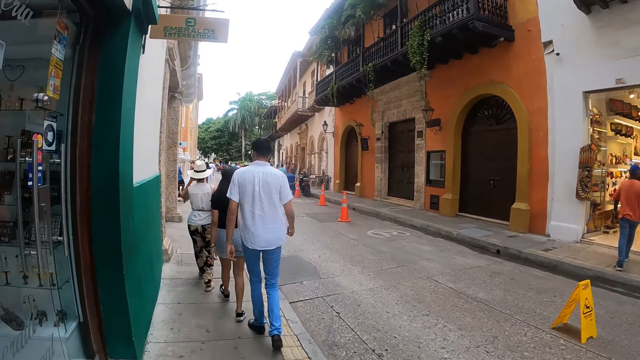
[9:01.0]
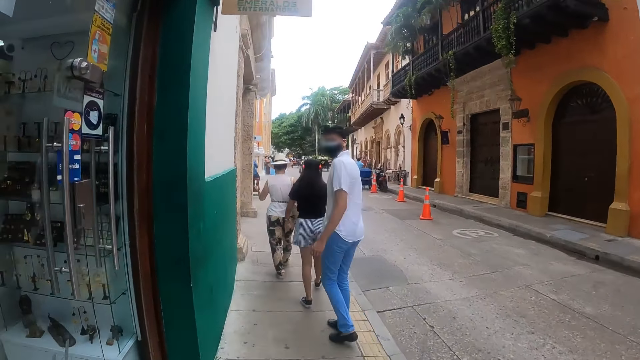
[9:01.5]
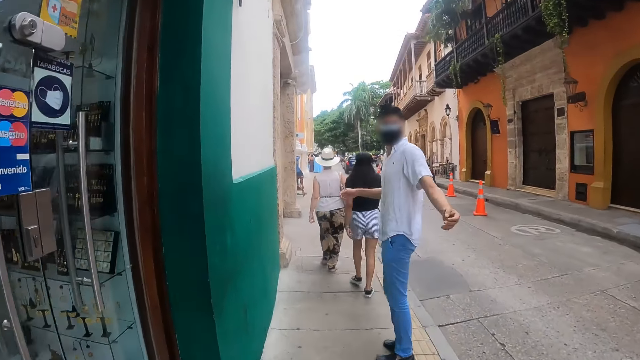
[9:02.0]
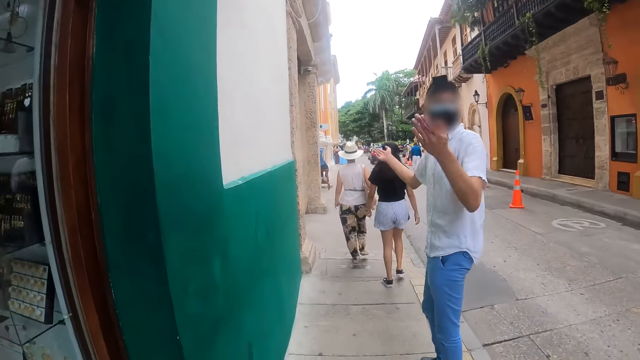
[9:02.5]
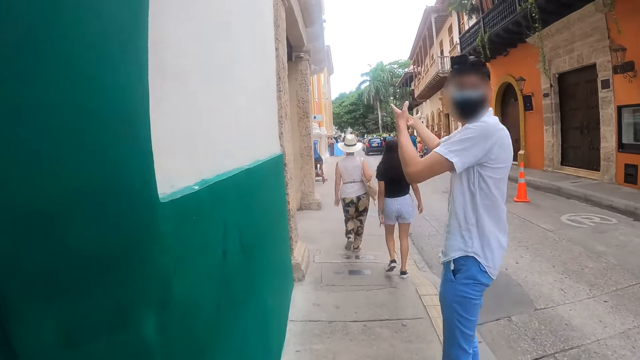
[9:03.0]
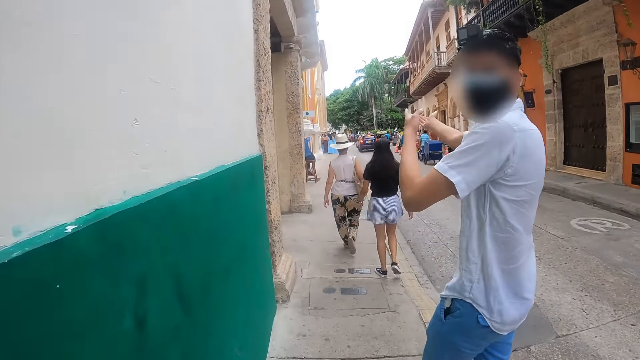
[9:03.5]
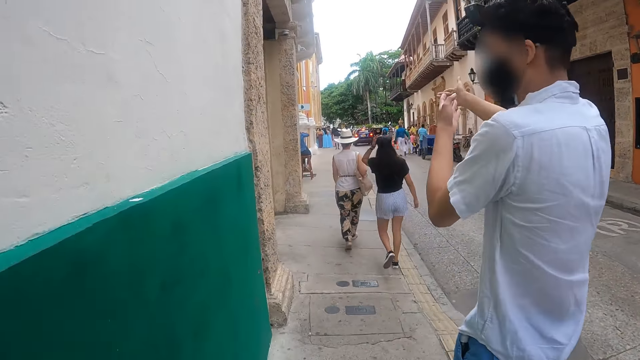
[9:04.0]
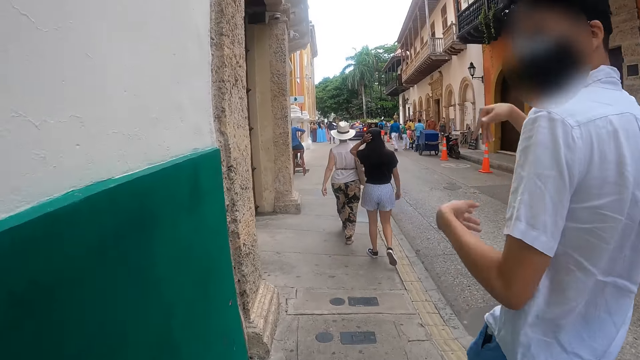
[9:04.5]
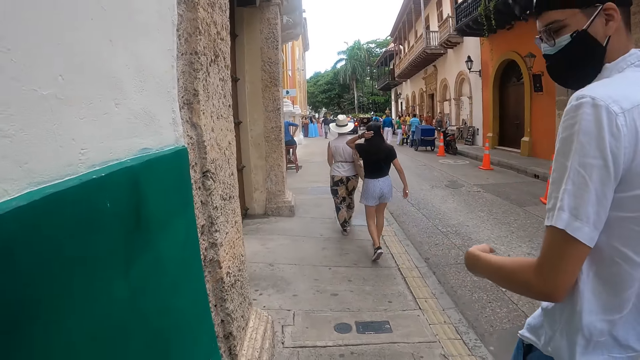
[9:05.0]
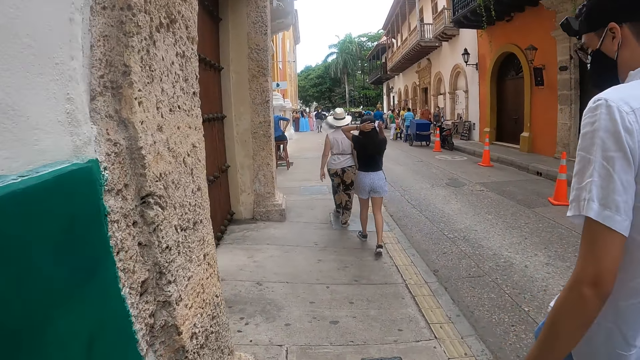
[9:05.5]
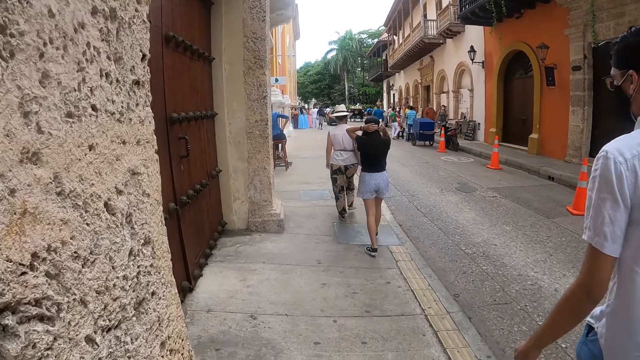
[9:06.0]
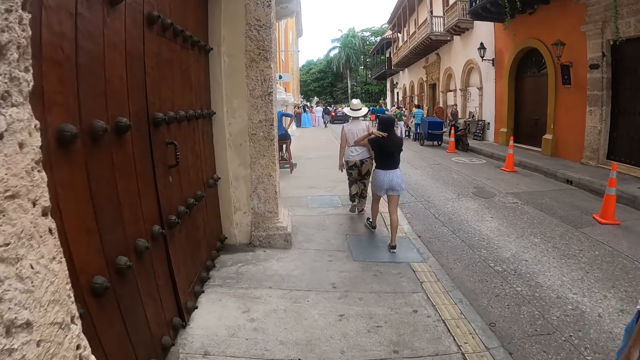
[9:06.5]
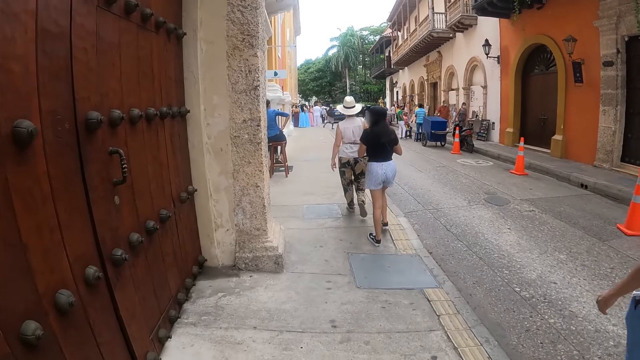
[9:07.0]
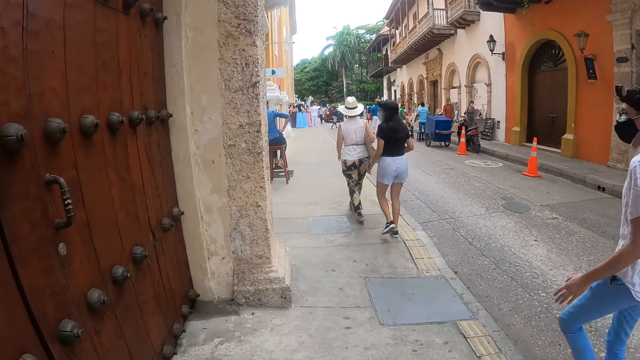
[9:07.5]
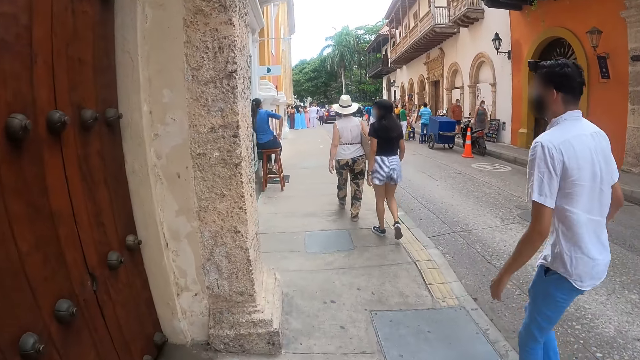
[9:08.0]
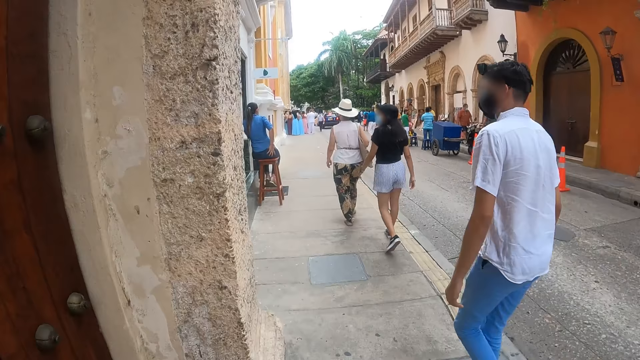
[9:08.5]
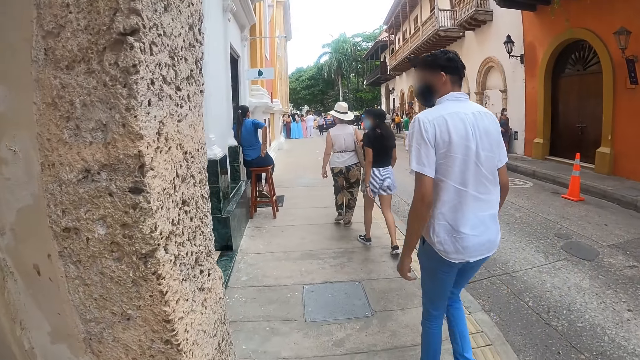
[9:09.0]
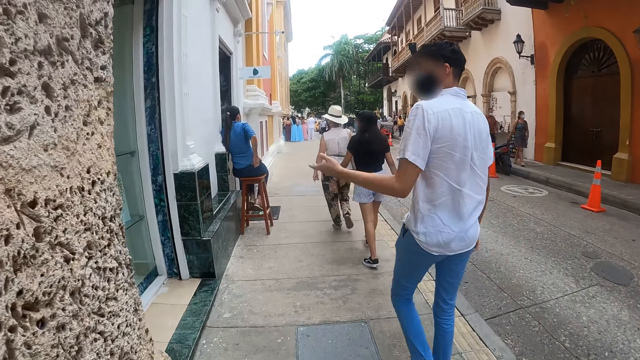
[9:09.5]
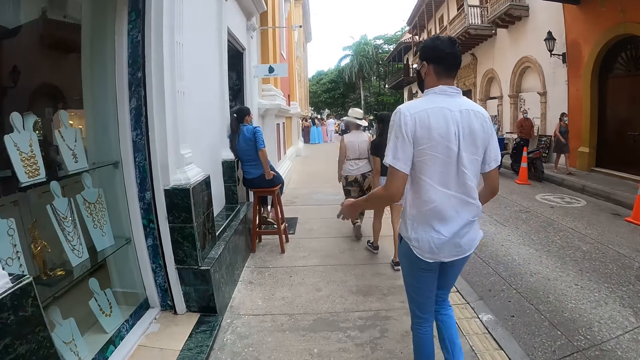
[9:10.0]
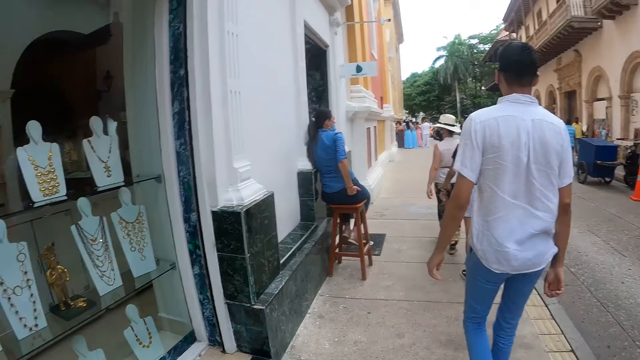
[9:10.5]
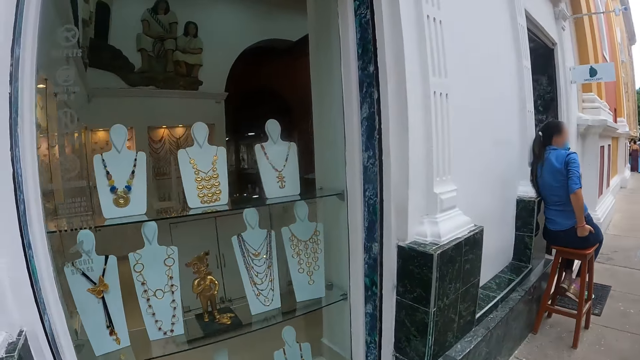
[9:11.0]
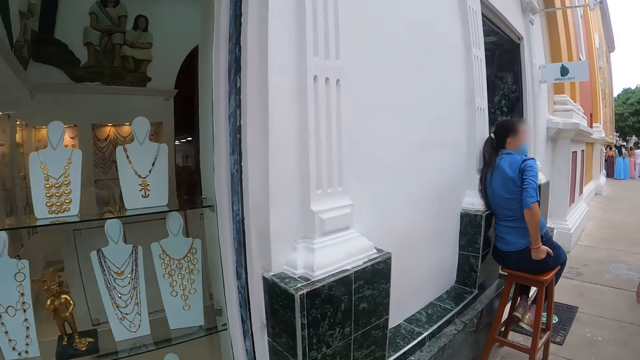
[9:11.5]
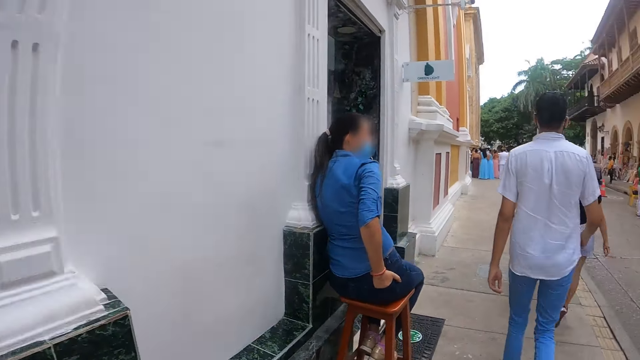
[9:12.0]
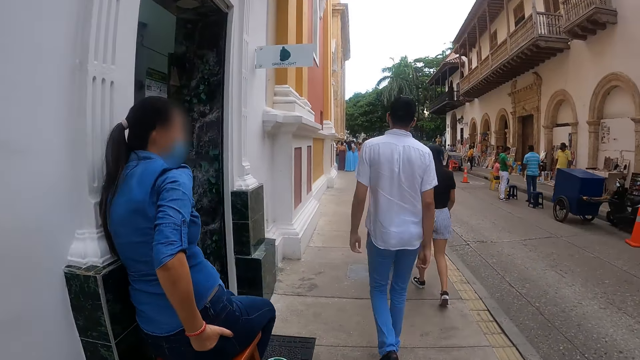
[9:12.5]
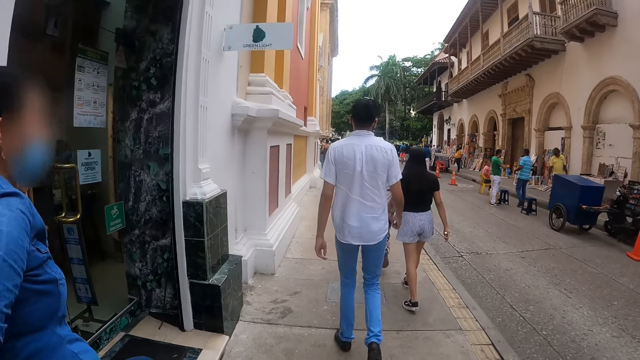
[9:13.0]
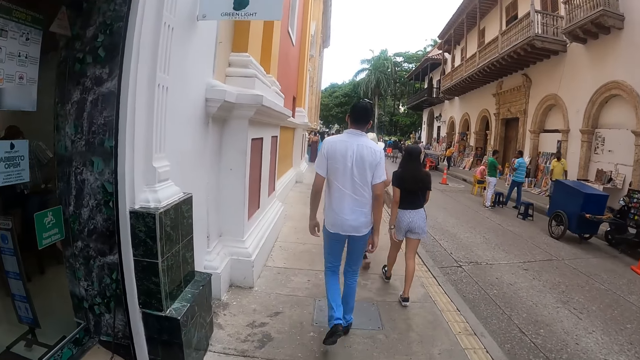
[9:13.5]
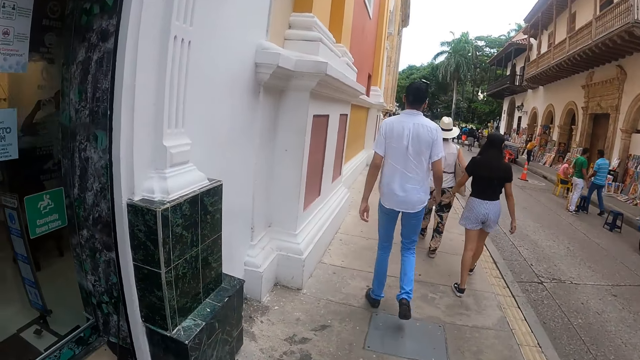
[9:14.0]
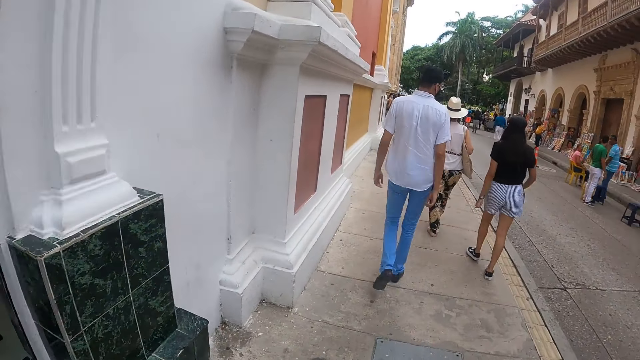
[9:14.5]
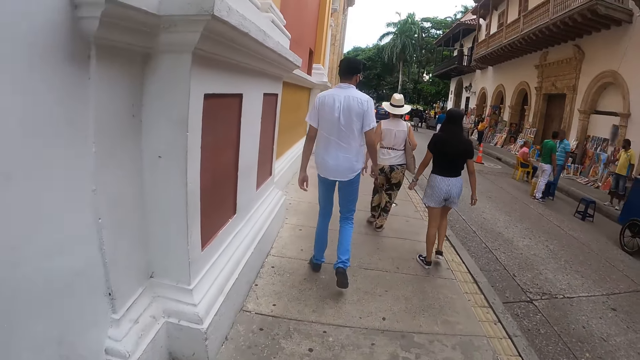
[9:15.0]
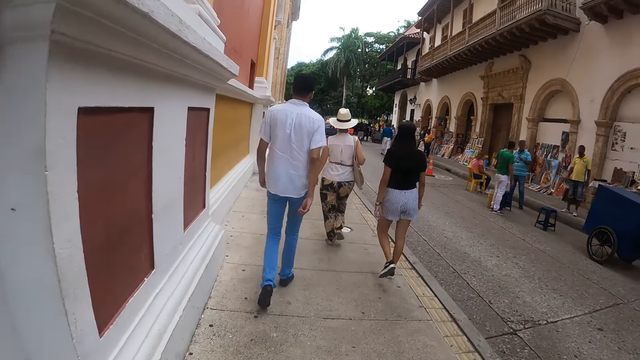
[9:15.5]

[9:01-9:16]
A man converses with the camera wearer. The man points at the jewelry. The camera wearer walks around.

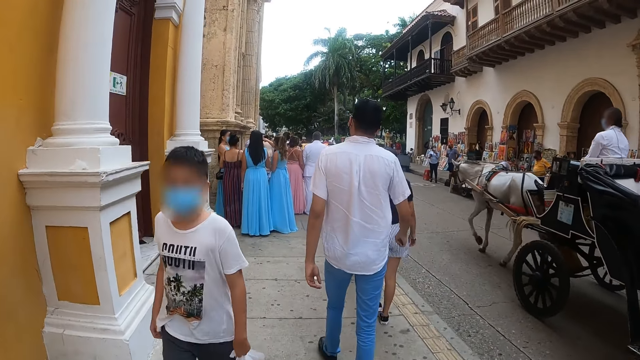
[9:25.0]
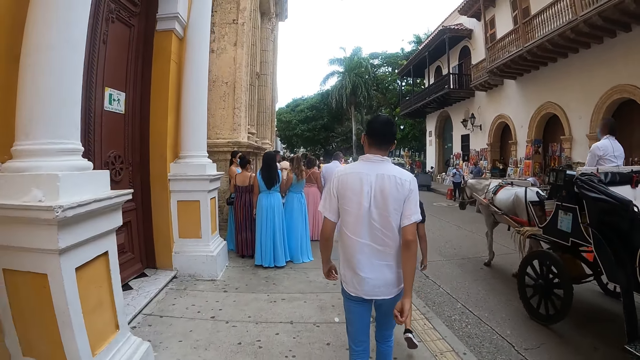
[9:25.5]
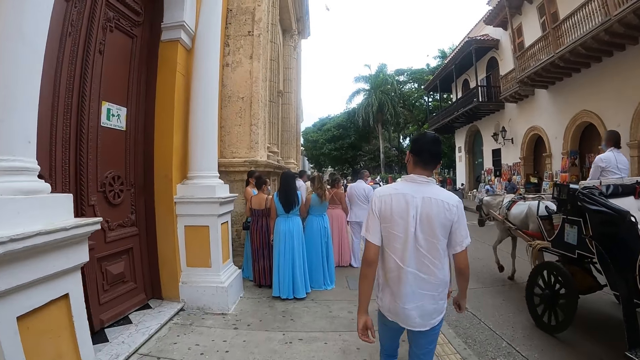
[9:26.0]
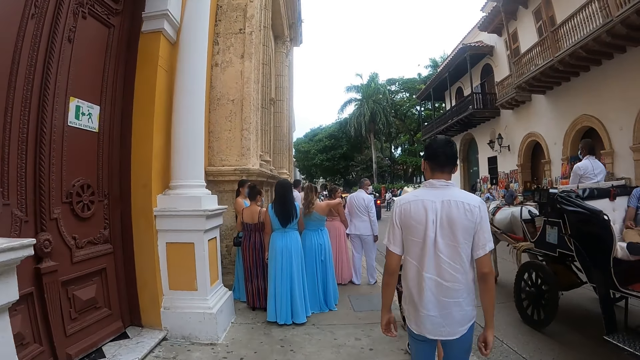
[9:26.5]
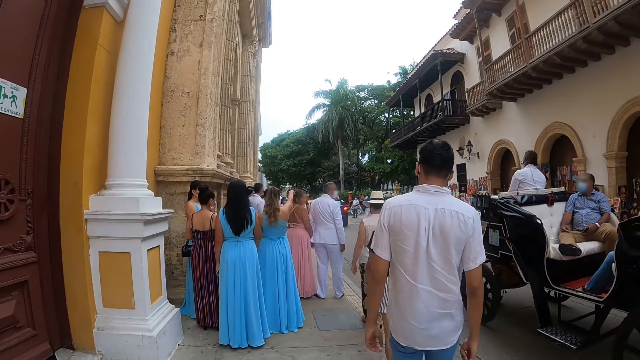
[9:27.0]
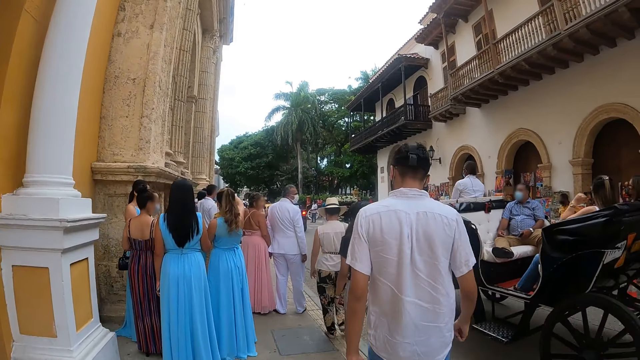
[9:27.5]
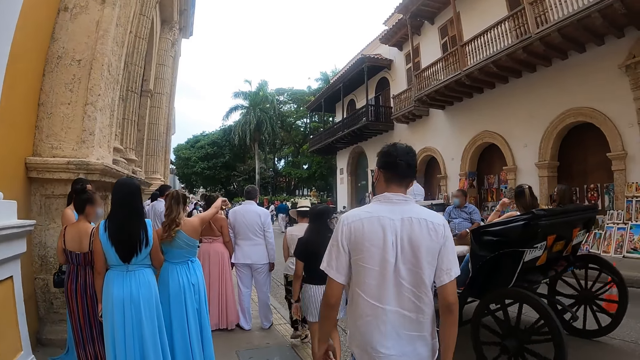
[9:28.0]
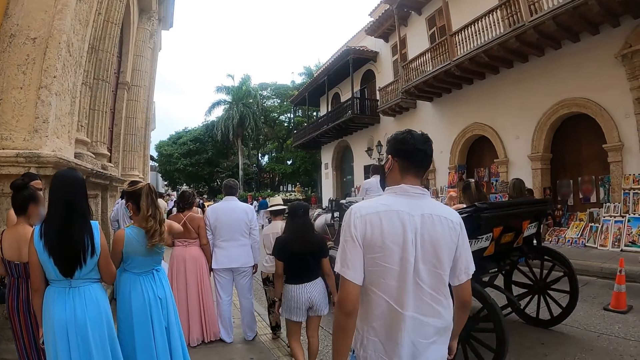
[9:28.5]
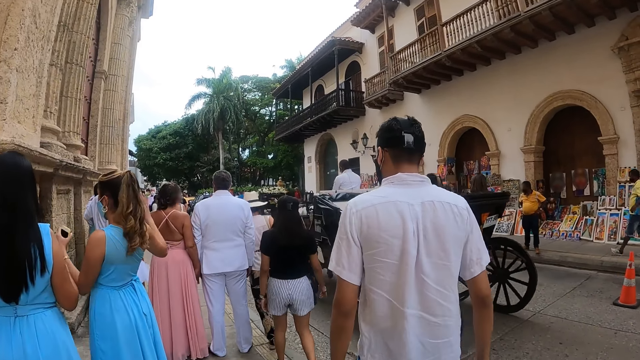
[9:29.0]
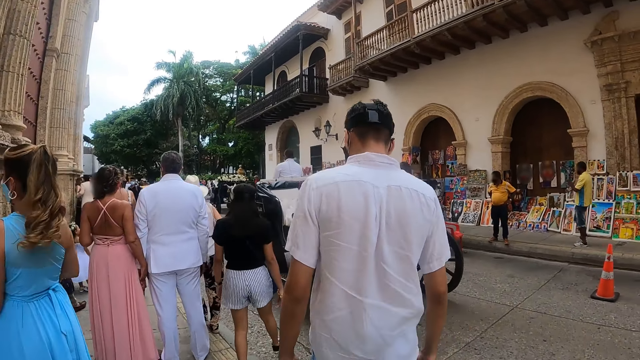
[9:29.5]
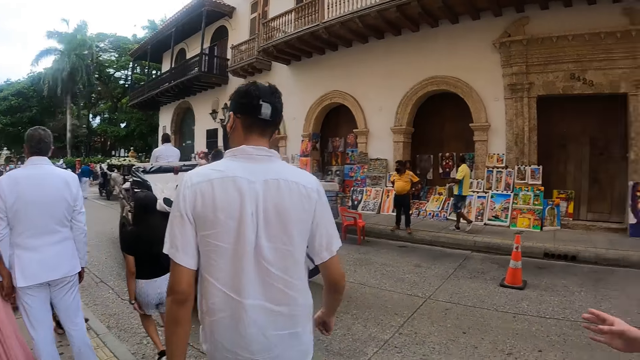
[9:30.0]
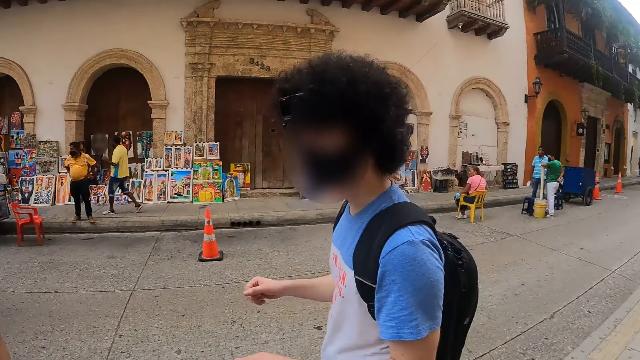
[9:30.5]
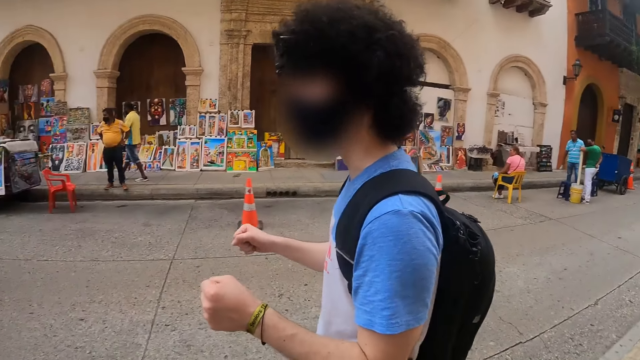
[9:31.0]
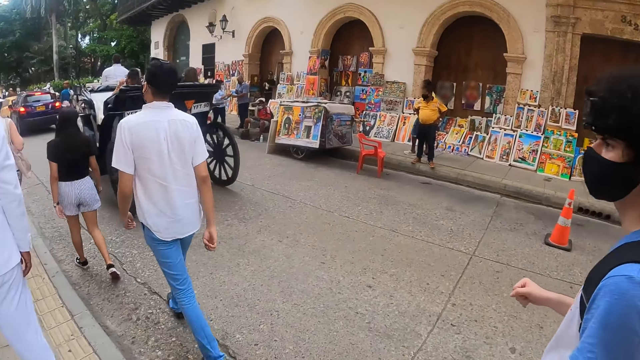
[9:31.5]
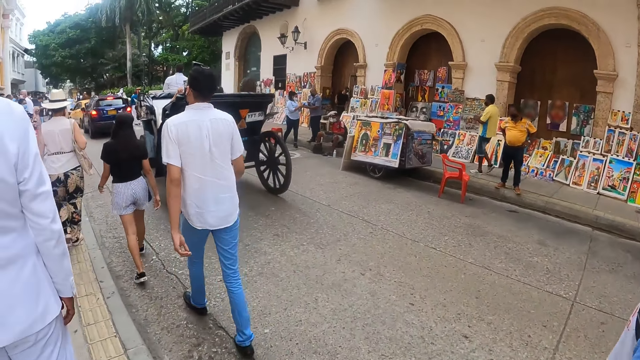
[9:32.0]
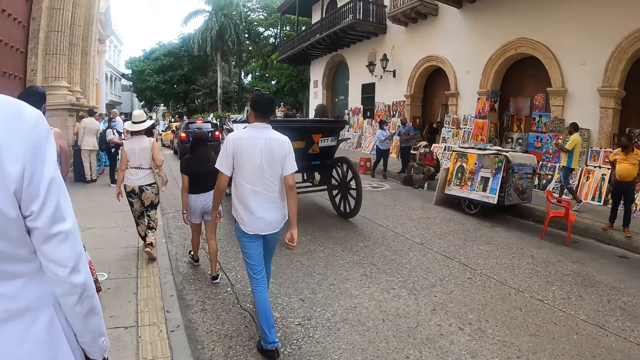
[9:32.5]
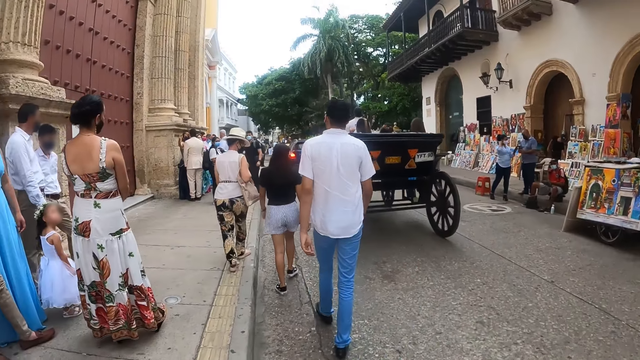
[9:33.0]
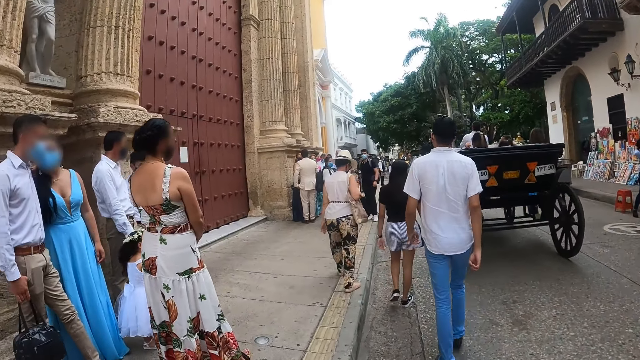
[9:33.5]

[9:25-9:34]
The camera wearer interacts with a man. They follow another man.
